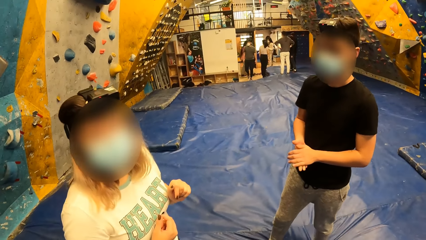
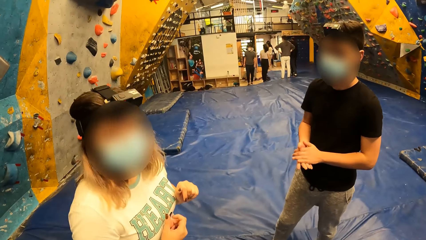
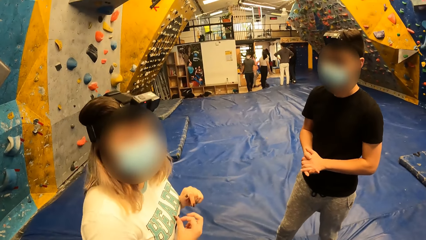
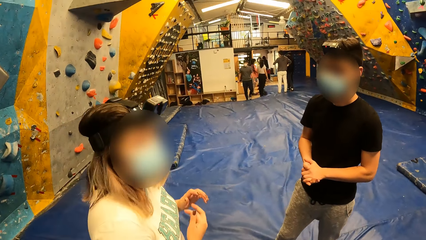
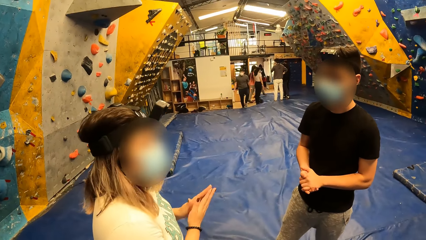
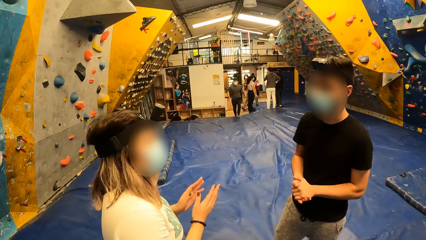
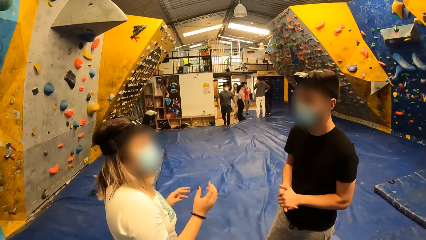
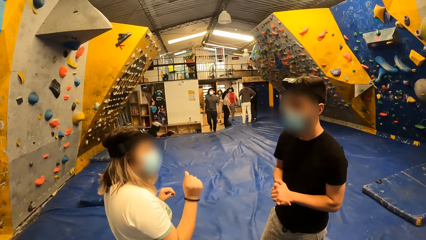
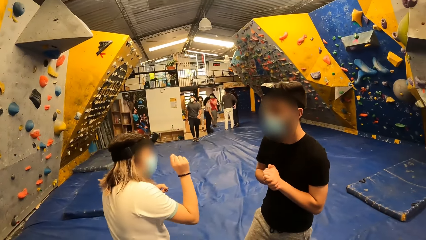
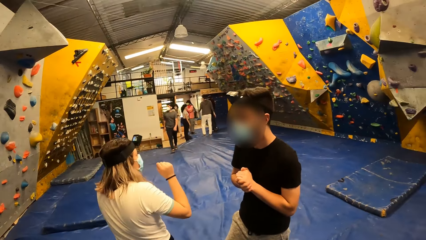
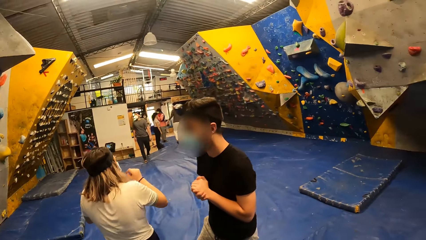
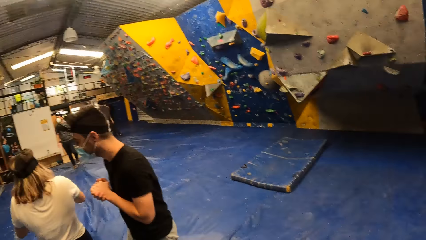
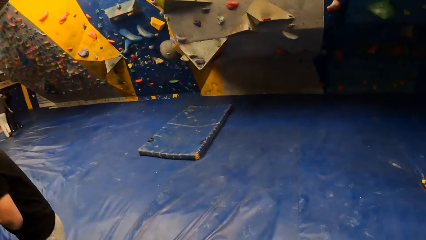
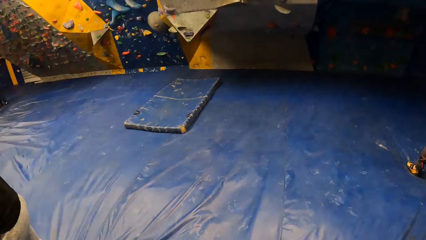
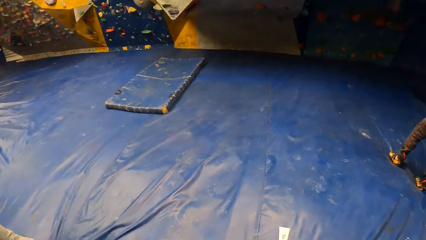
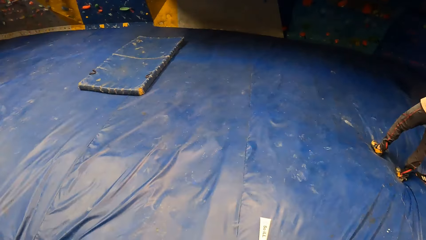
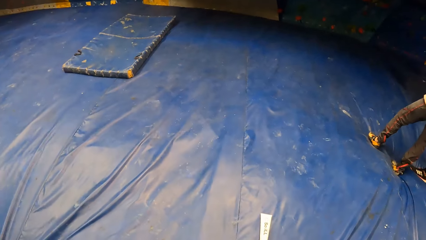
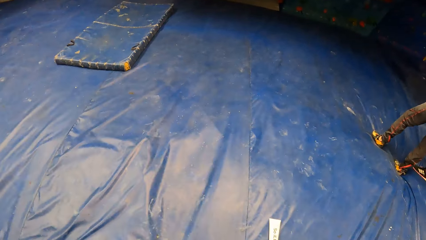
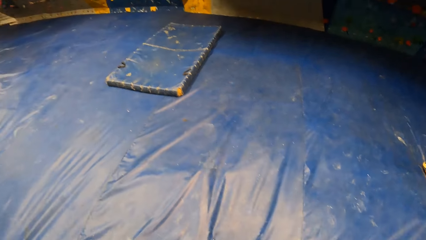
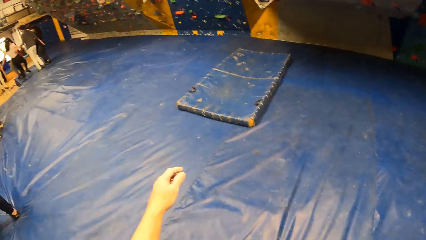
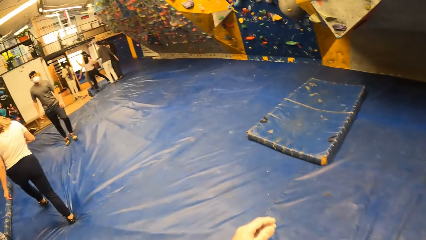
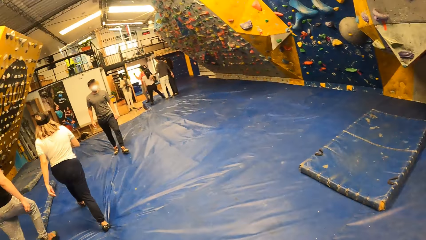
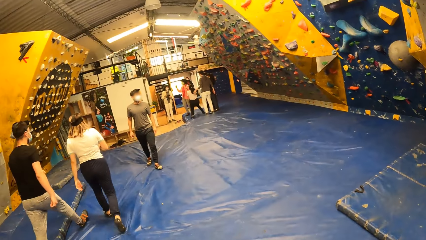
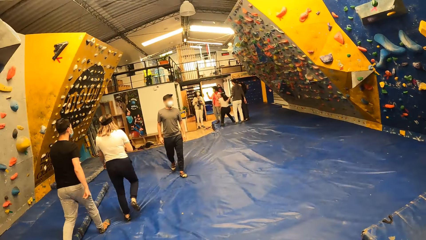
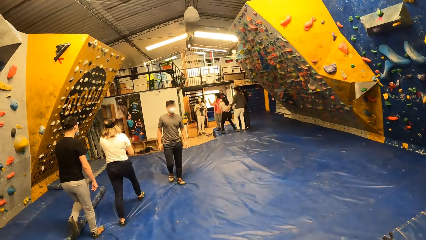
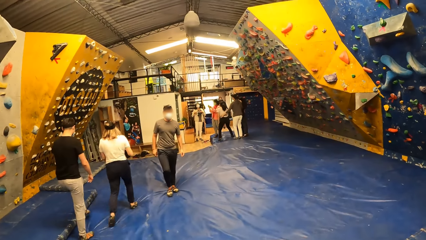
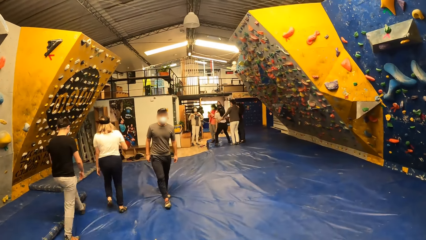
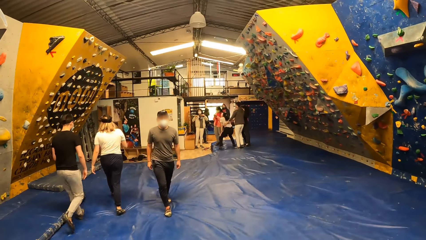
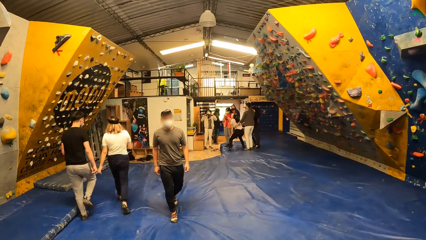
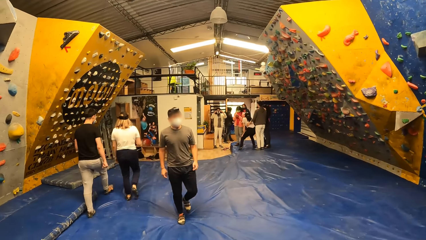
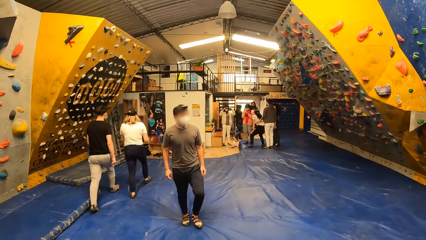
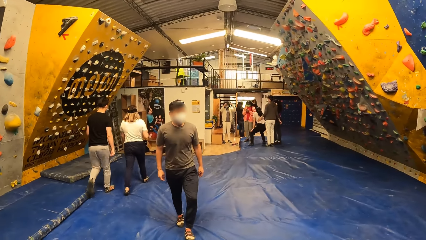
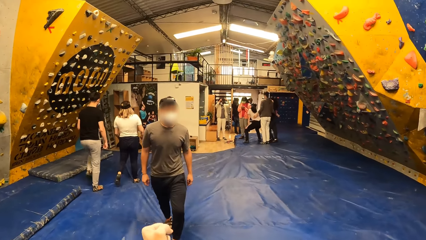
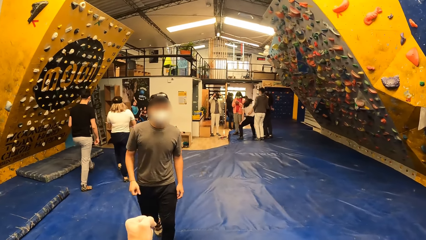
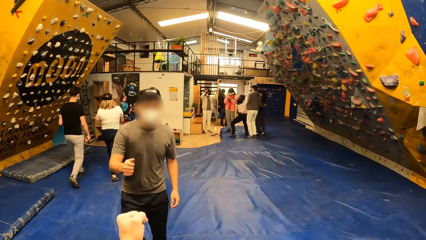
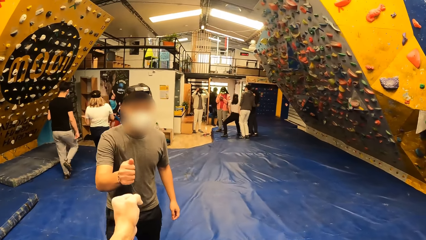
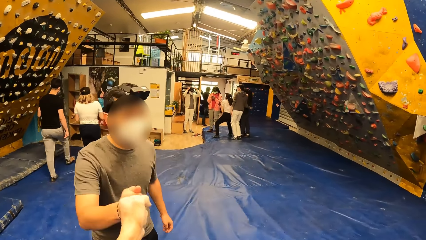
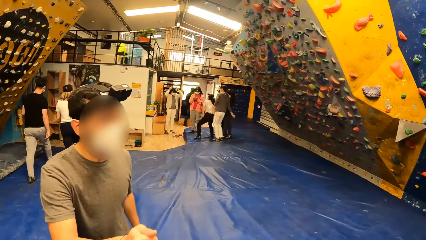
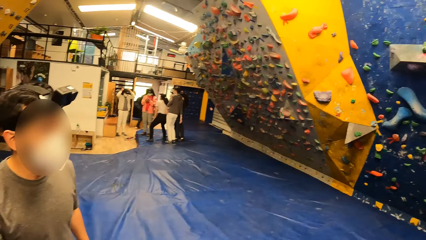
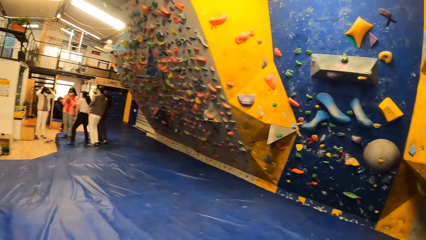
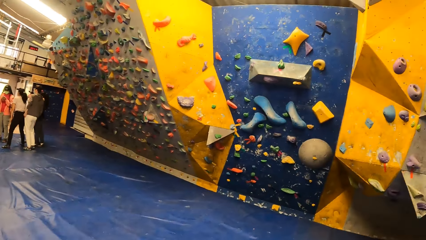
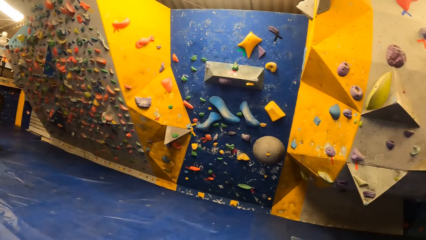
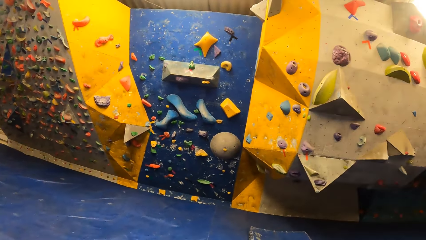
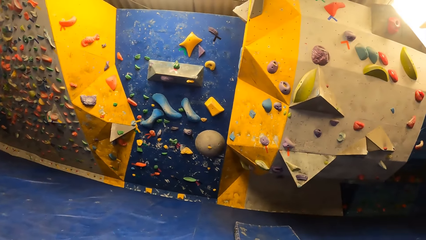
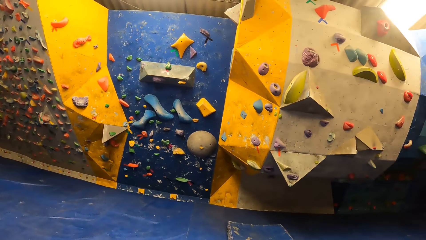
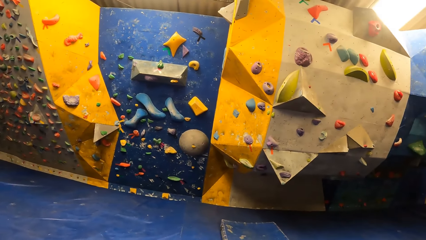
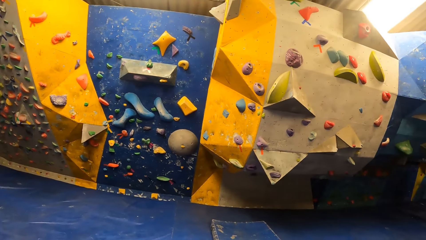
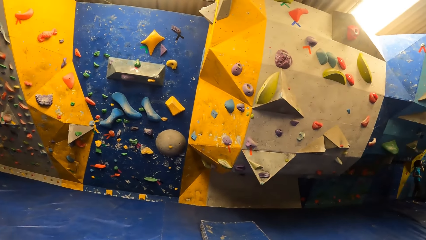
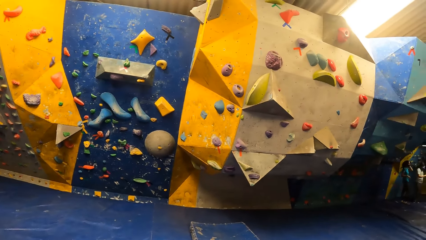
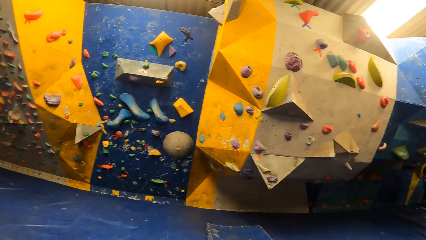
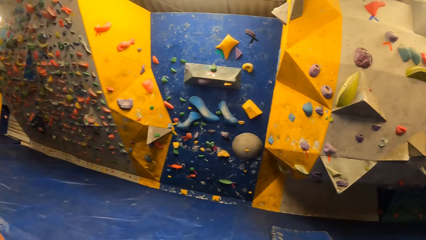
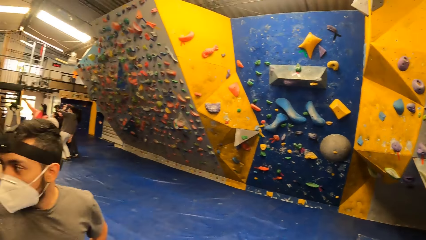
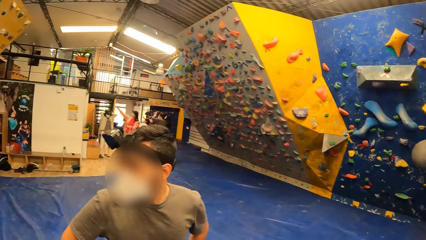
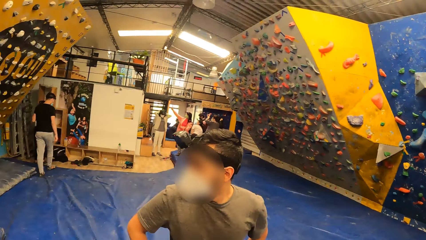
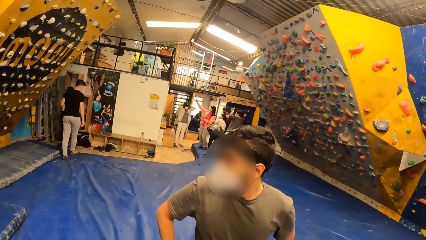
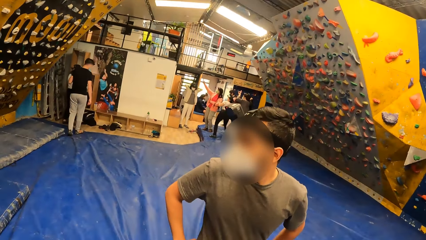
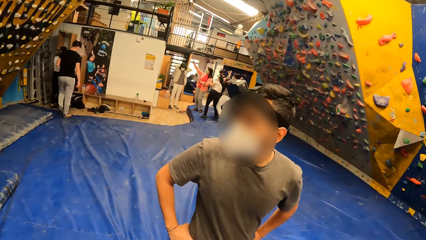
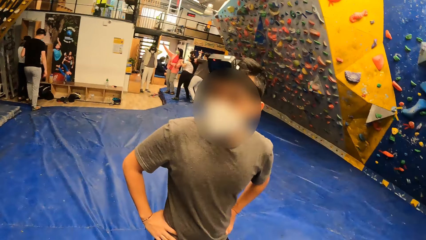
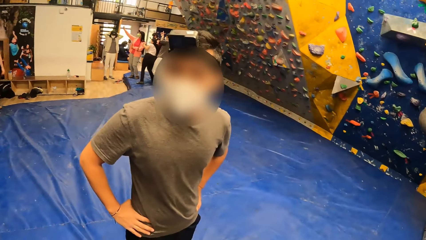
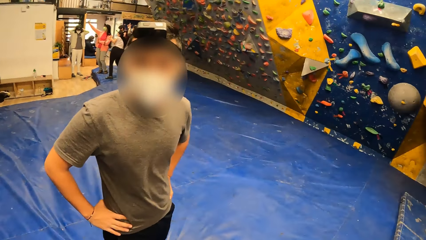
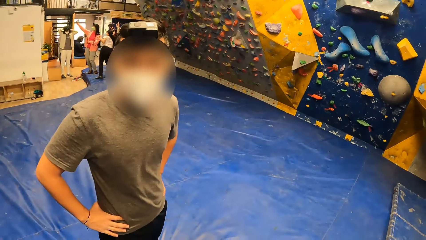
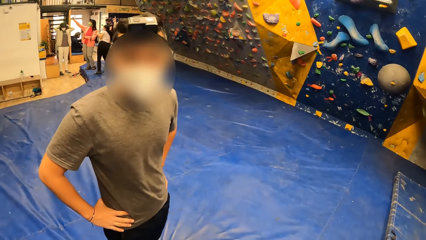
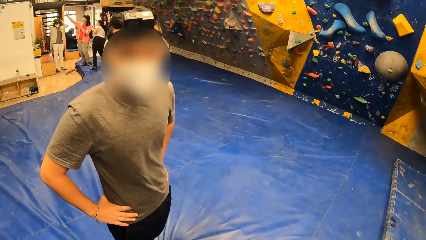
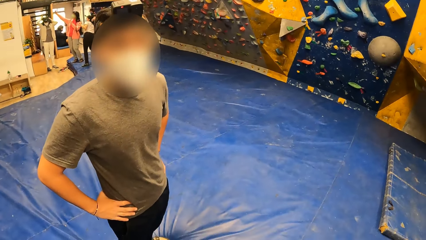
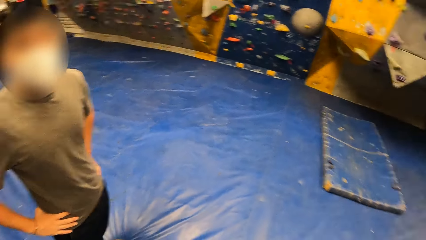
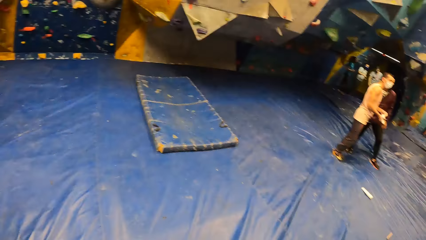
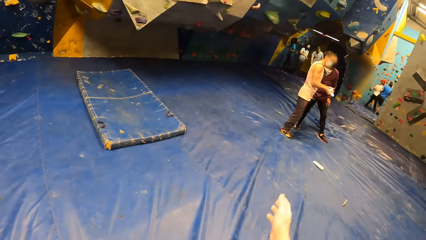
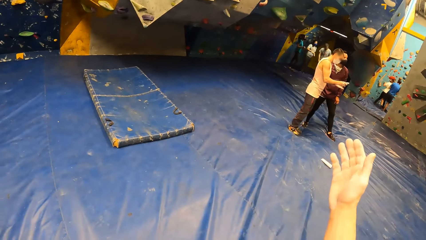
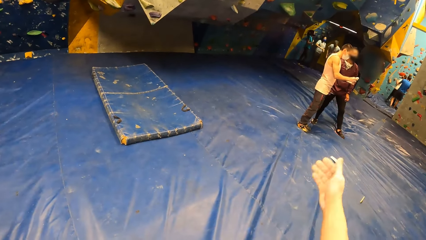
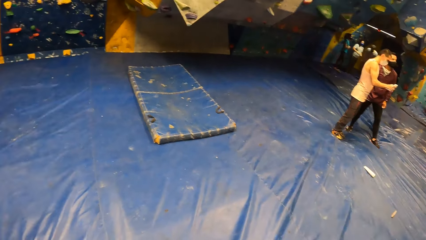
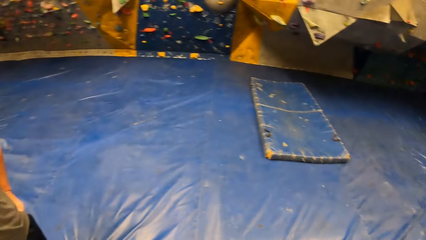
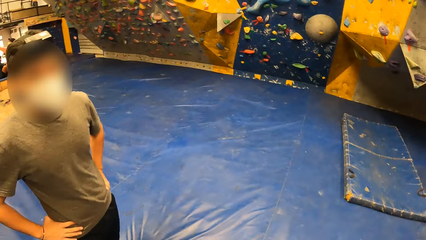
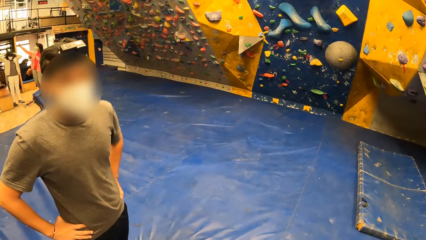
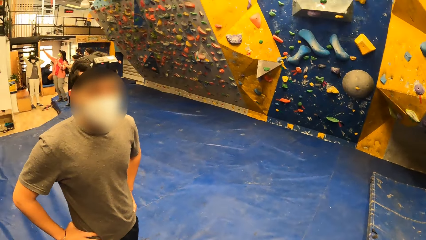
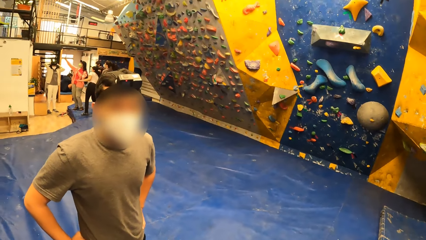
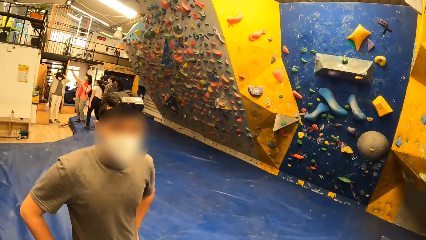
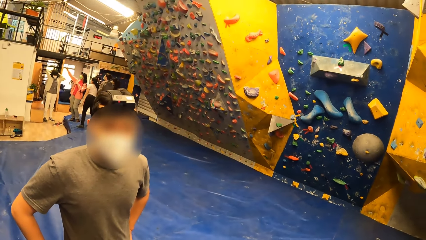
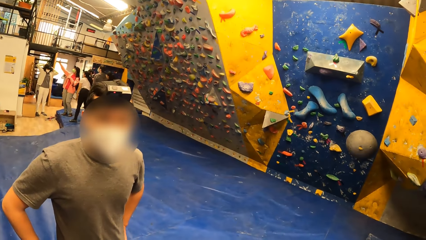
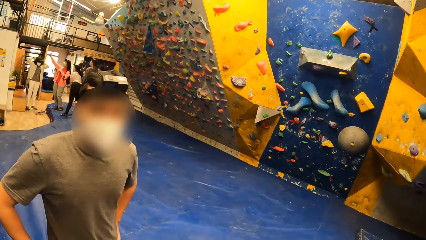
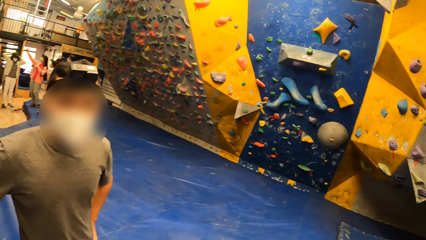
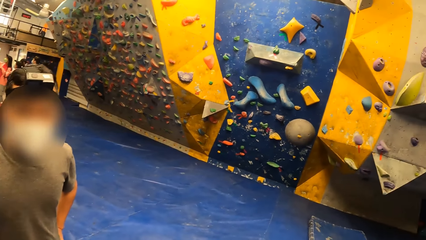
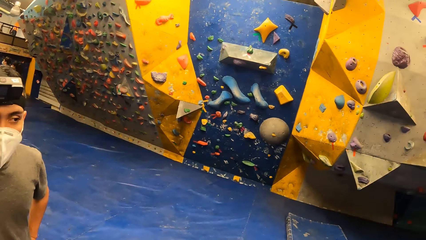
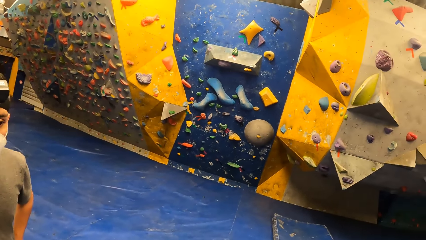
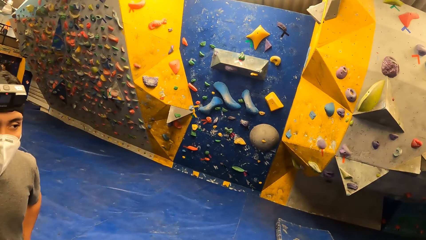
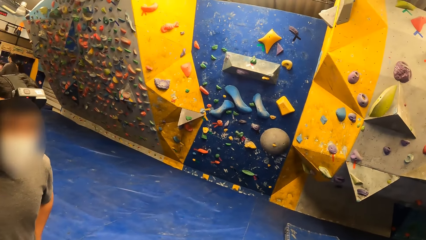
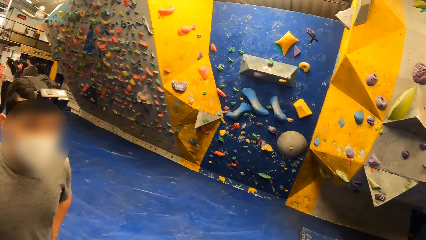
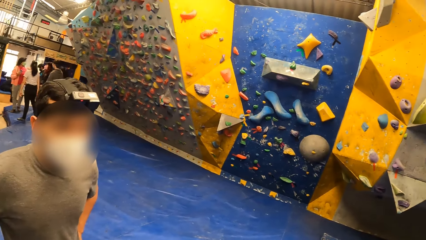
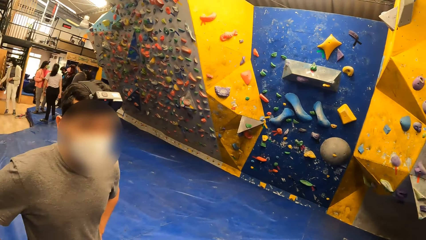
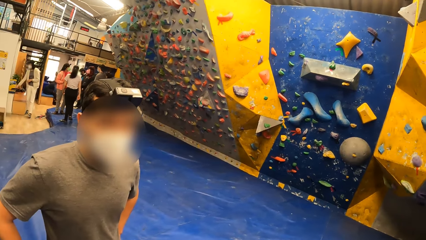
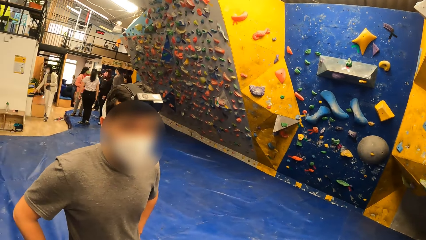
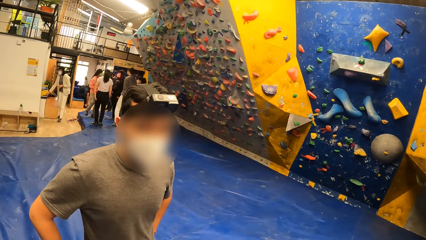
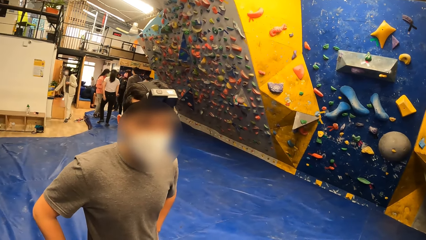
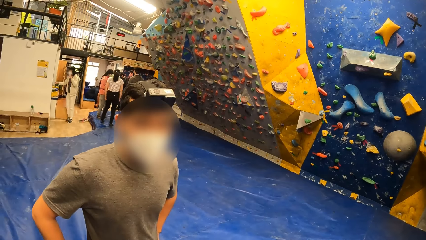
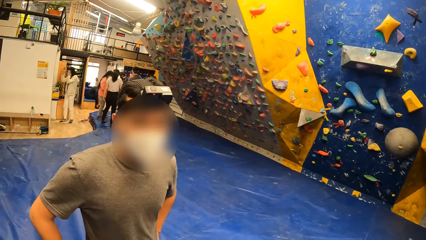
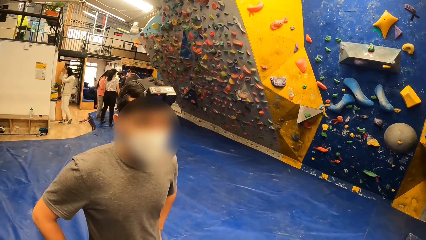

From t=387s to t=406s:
A woman claps hands and walks away from the camera wearer. The camera wearer looks around the room. He fist bumps a man with his left hand. He looks around the room. He interacts with the man. A second man interacts with a third man. The camera wearer raises up a hand and lowers back a hand. He looks around the room.
